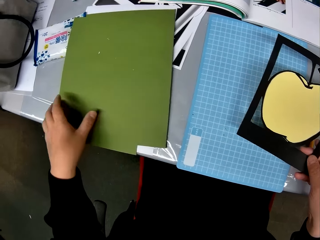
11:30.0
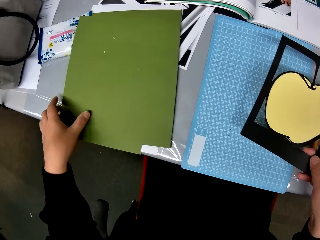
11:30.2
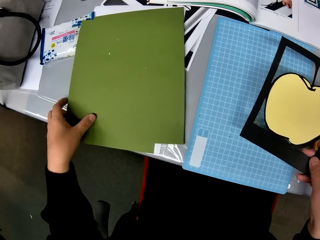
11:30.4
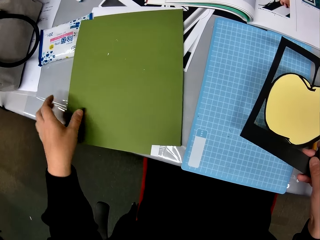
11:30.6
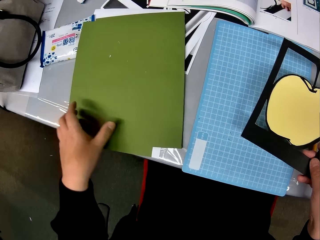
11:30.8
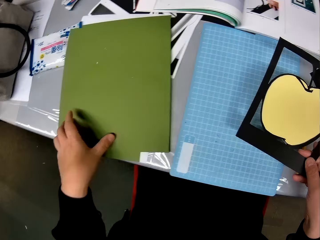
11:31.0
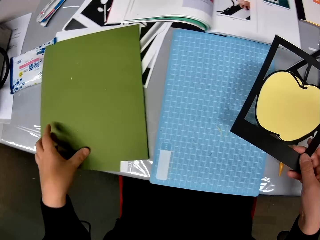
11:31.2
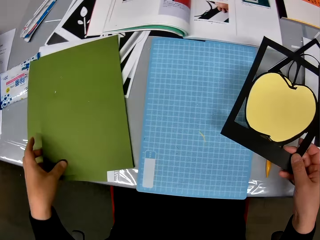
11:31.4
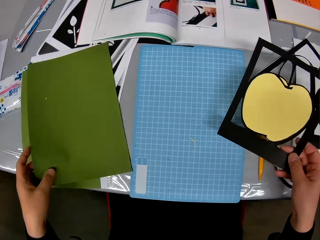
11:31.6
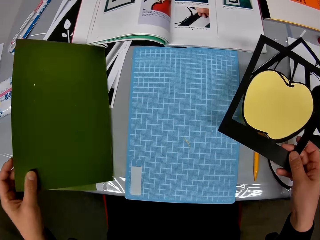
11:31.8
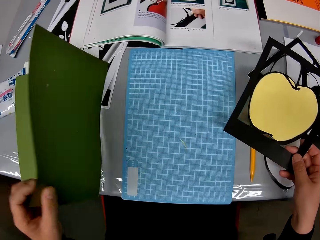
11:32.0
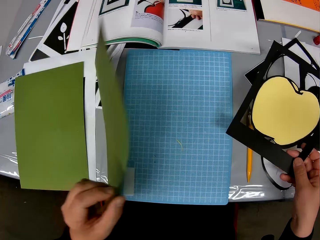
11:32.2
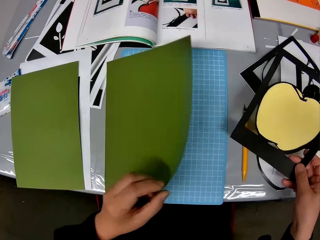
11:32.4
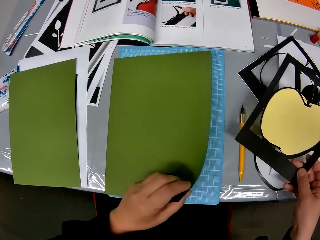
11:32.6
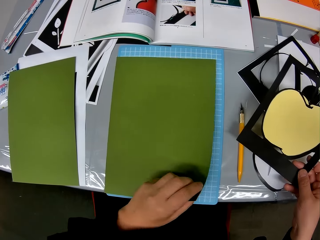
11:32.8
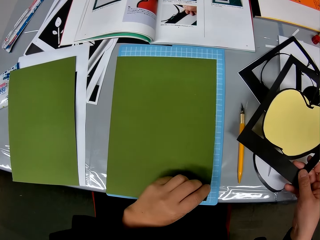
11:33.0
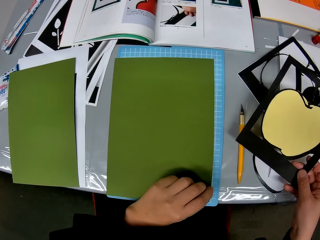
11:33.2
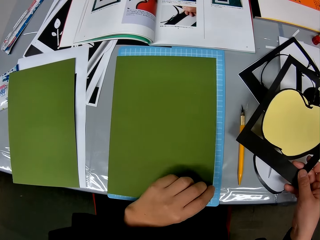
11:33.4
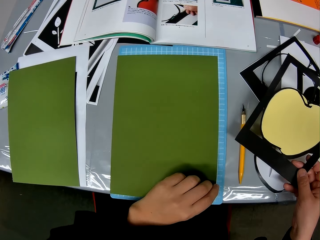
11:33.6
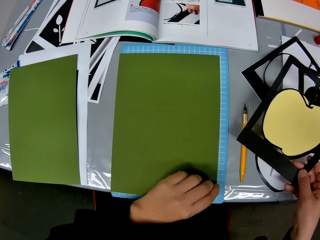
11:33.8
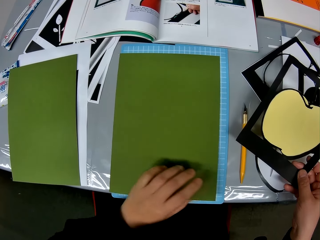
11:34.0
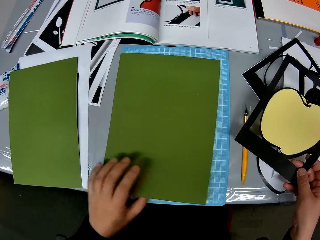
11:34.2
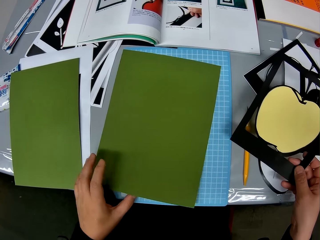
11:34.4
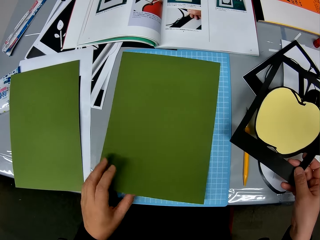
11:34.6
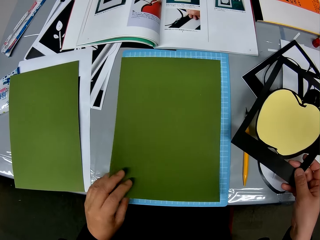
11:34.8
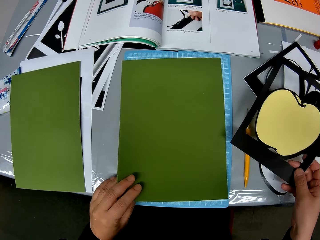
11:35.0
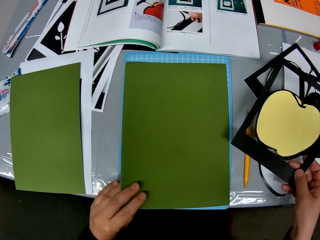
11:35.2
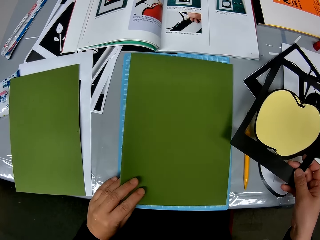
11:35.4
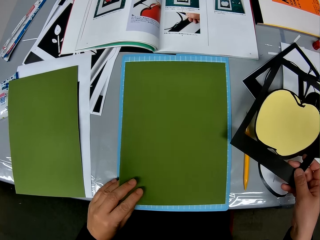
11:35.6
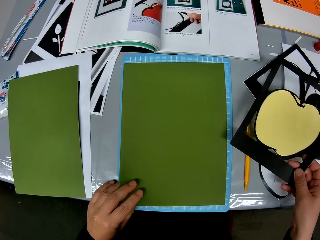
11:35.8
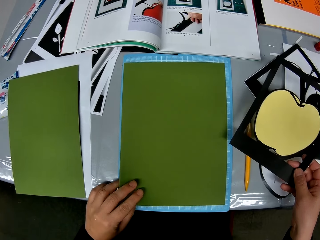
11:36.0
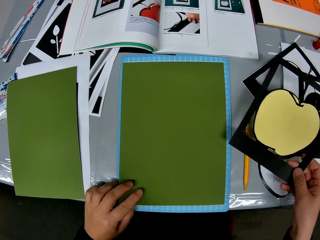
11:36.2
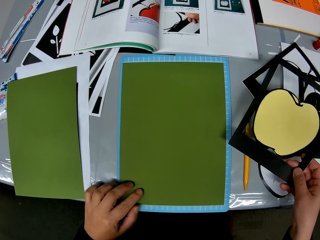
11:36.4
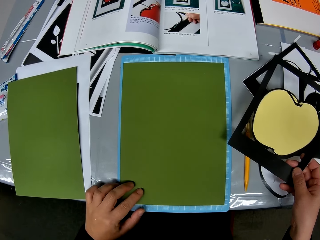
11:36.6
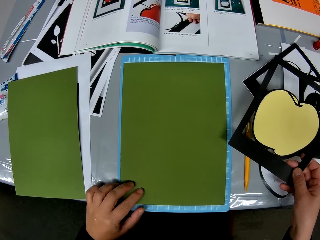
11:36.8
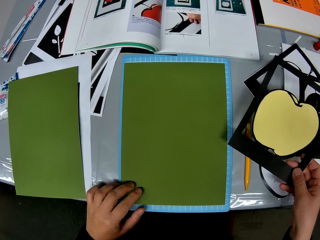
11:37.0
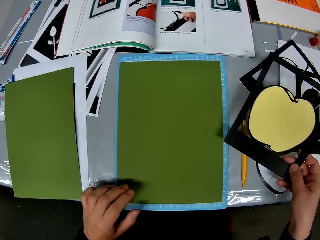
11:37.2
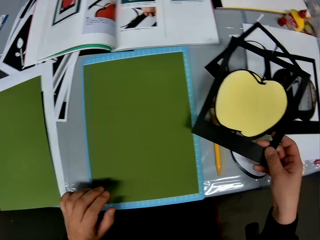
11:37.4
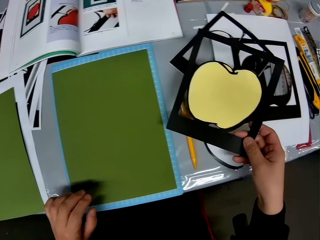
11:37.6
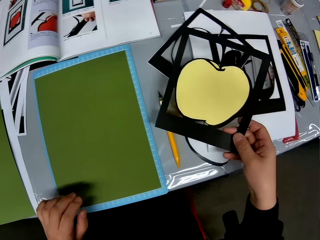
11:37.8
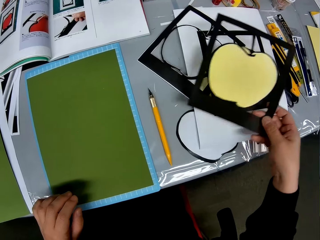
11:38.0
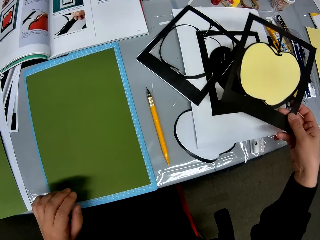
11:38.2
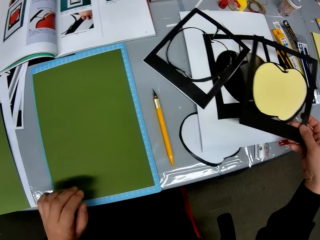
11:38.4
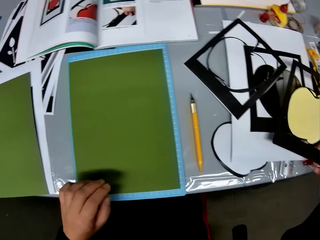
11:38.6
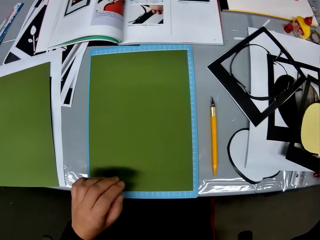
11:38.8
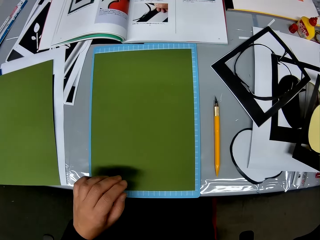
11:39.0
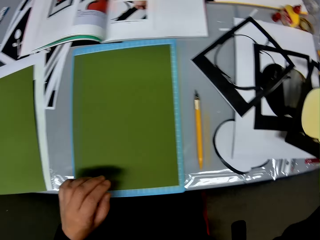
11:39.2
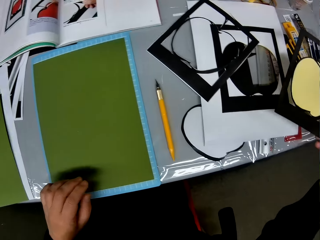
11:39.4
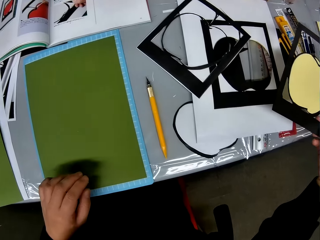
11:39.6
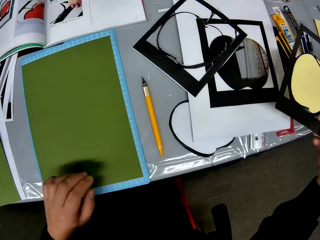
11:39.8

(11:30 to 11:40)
The camera wearer takes the sheet of craft paper on the table. They turn the paper over. They place the sheet of craft paper on a cutting mat. They stare at the paper.

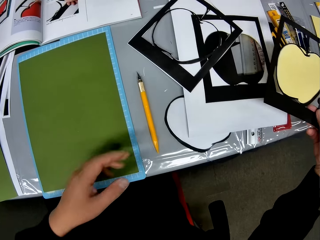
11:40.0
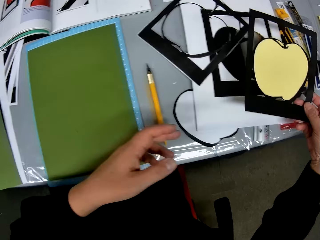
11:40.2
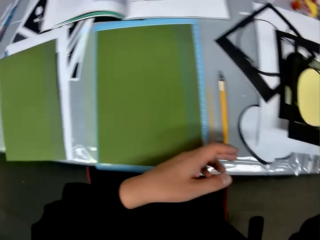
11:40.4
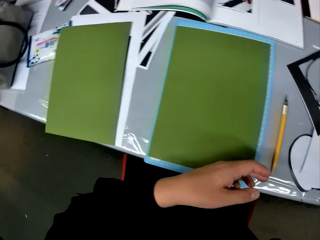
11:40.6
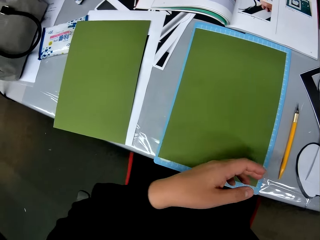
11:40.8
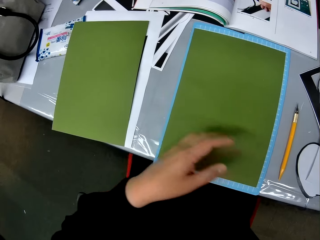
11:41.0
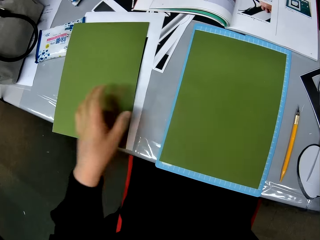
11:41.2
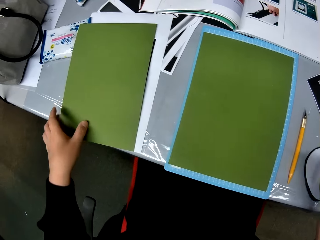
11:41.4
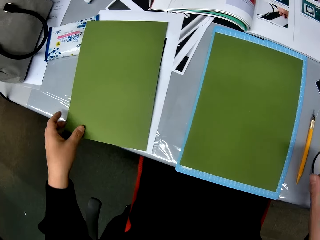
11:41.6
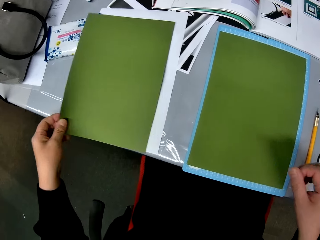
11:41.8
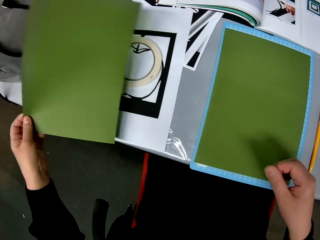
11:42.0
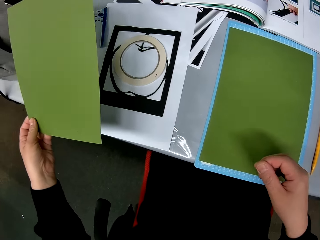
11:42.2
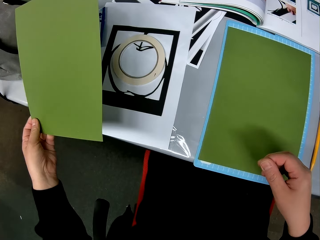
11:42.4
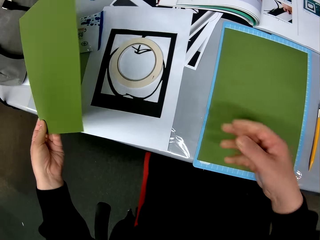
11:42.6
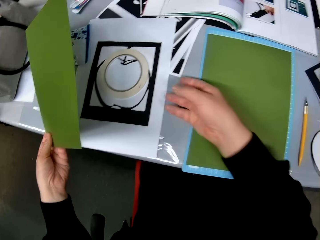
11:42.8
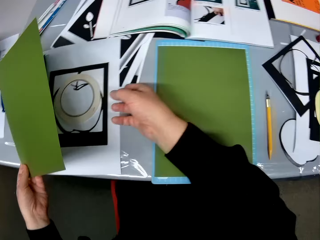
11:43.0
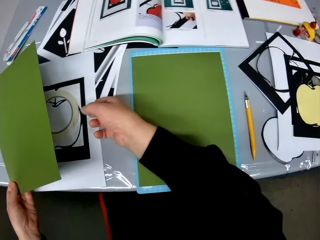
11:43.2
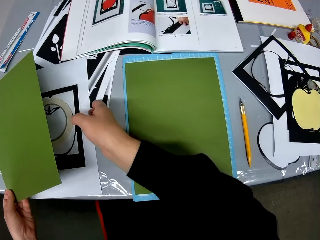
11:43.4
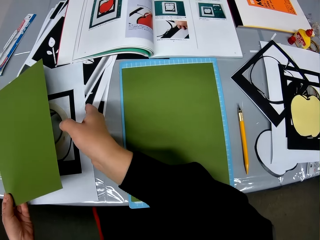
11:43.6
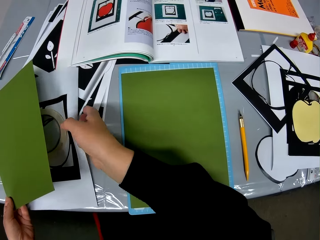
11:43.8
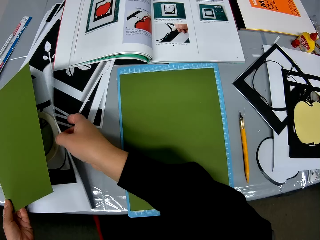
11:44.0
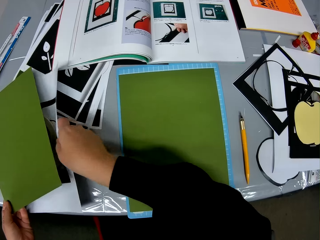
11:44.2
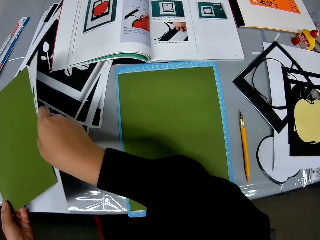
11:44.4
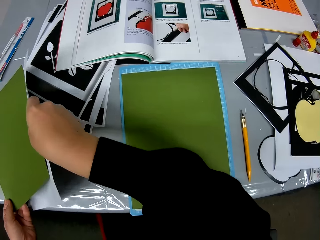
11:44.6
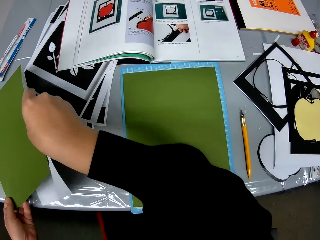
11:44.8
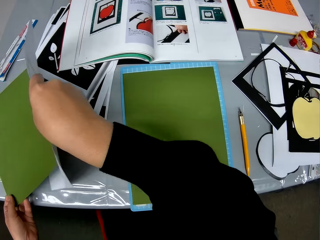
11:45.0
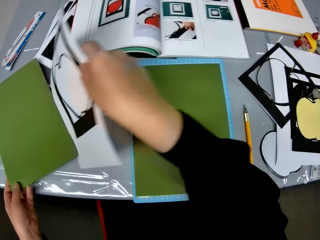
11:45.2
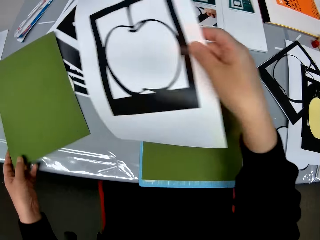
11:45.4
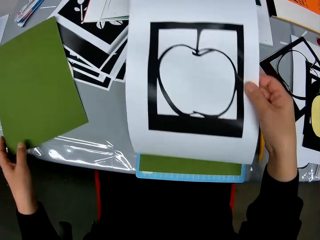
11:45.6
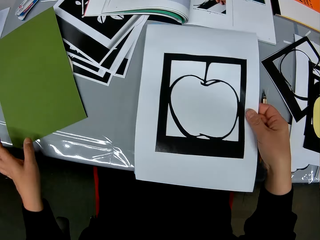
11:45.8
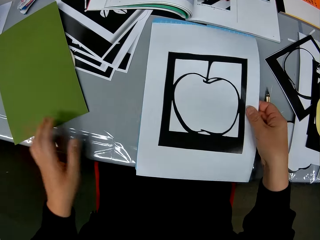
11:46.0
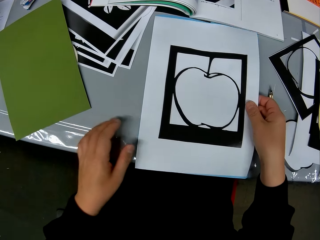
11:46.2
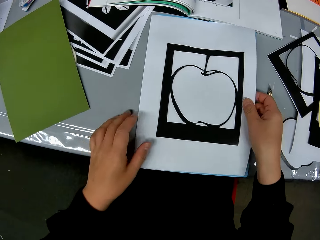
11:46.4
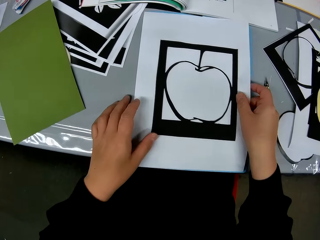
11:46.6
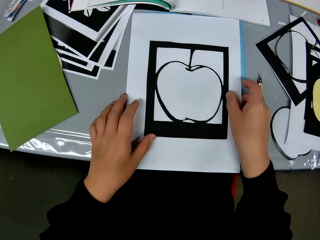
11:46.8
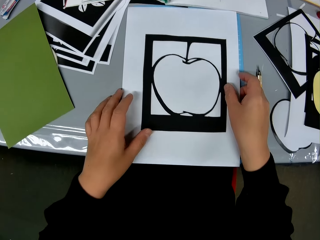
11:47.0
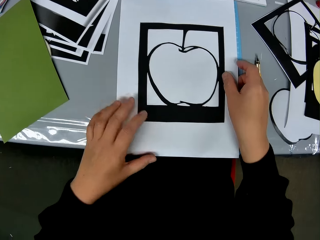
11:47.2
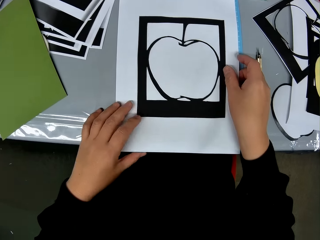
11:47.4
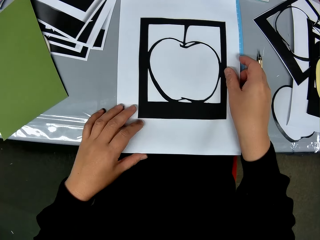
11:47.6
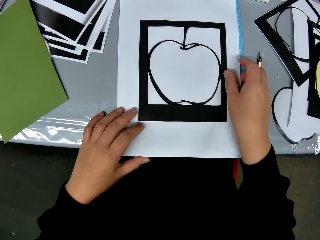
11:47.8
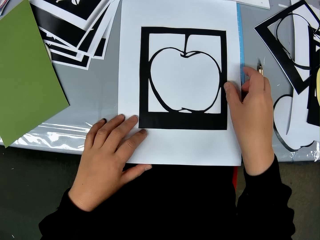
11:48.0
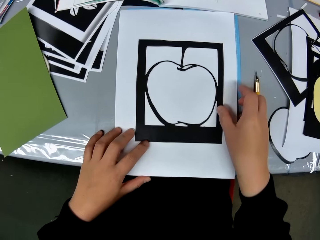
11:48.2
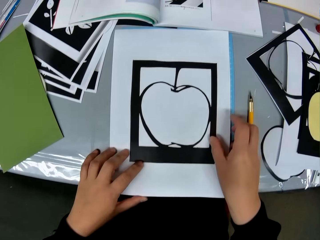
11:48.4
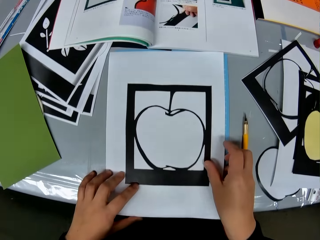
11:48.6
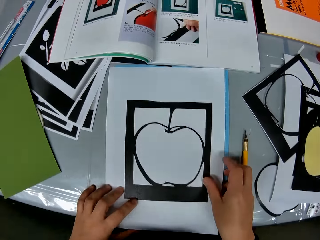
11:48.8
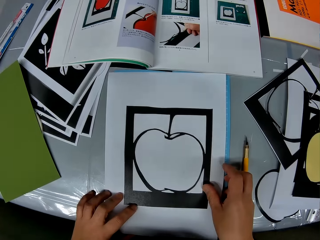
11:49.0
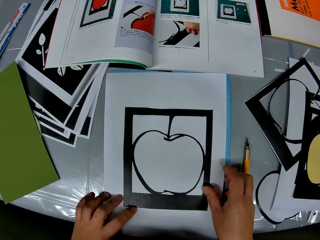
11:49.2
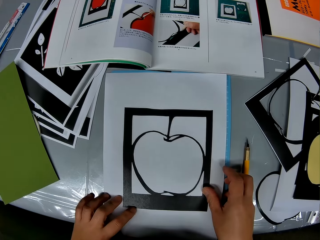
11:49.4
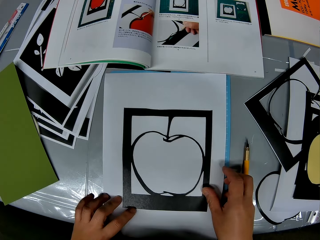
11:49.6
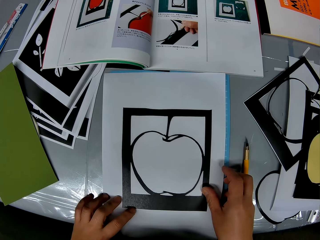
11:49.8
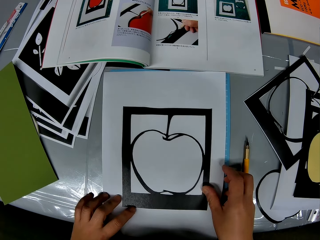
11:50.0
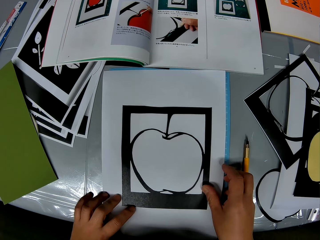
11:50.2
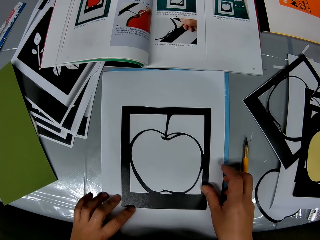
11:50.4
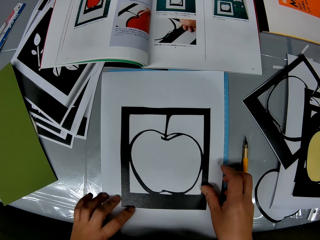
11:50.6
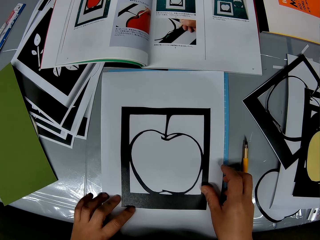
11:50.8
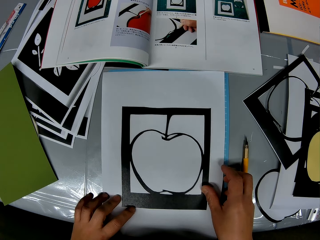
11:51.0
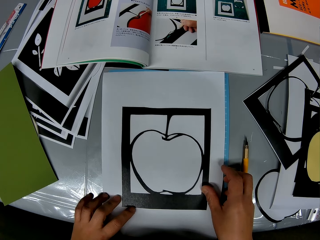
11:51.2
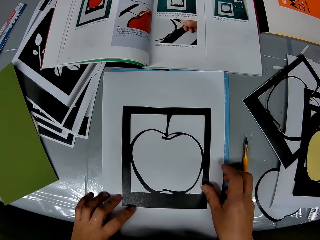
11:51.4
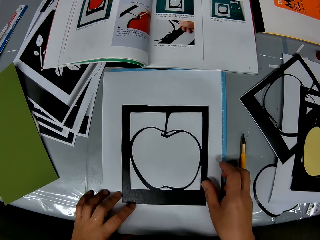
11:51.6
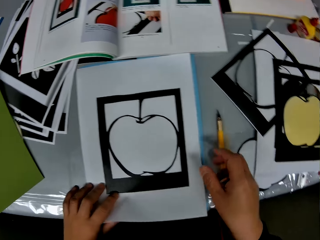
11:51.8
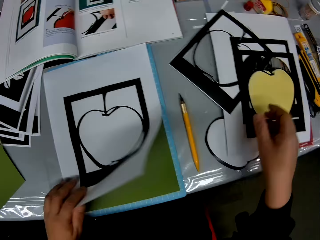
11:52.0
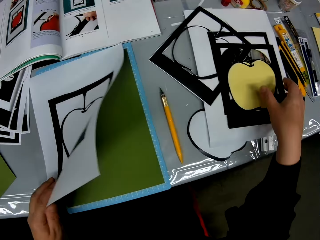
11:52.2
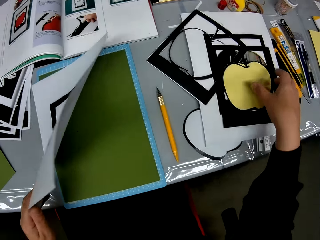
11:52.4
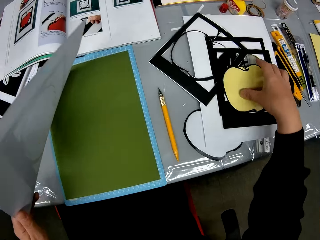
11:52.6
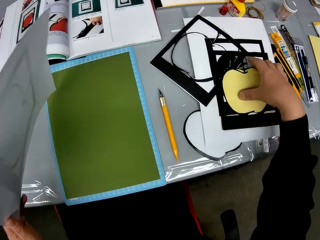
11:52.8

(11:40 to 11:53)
The camera wearer looks around the table. They lift a sheet of craft paper from the table. They take another sheet of craft paper from the table. They place the craft paper on the other craft paper. They stare at the paper.
